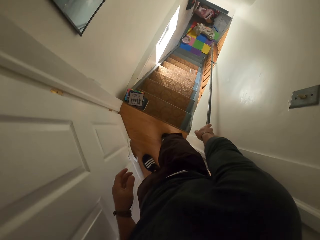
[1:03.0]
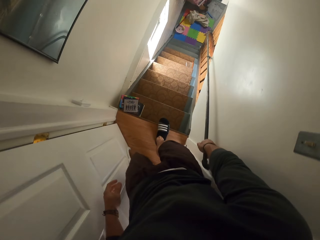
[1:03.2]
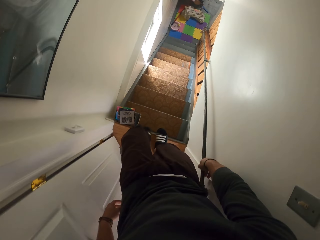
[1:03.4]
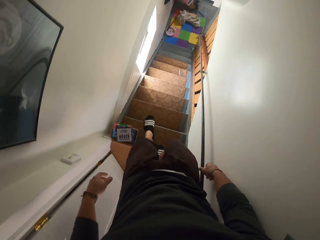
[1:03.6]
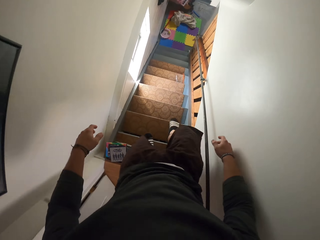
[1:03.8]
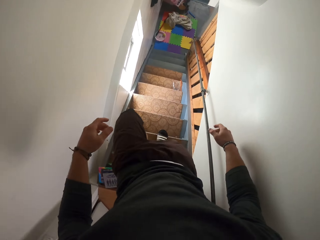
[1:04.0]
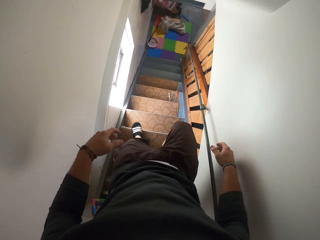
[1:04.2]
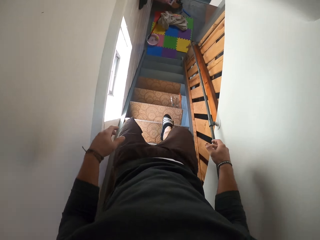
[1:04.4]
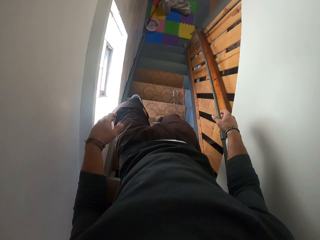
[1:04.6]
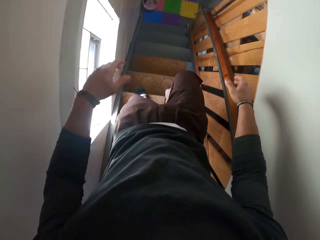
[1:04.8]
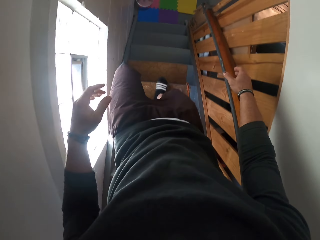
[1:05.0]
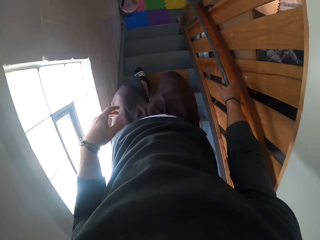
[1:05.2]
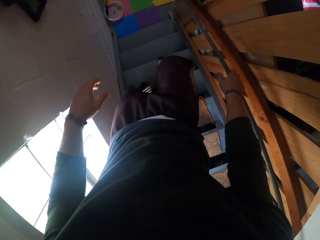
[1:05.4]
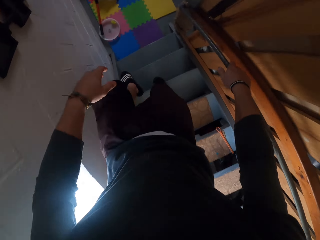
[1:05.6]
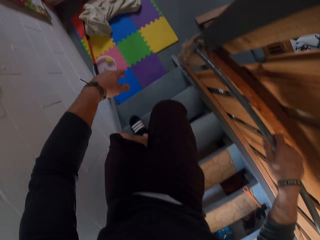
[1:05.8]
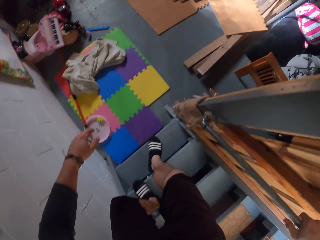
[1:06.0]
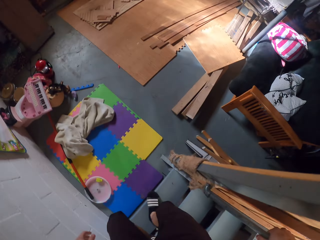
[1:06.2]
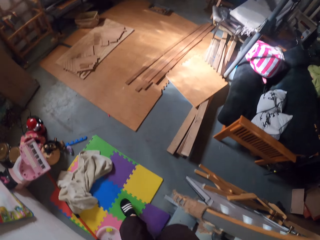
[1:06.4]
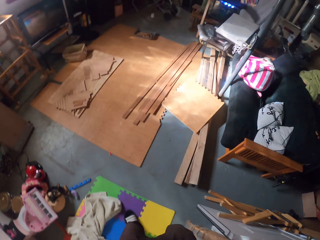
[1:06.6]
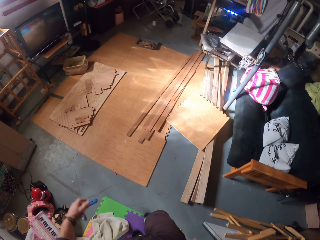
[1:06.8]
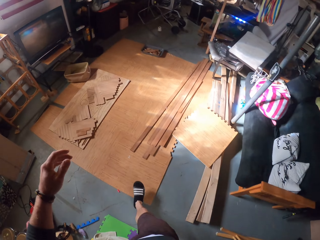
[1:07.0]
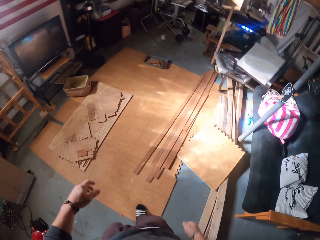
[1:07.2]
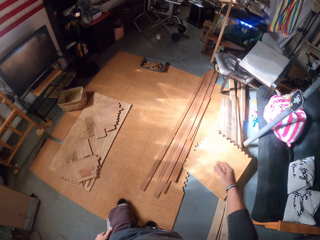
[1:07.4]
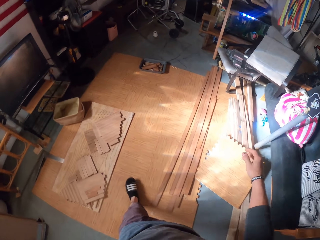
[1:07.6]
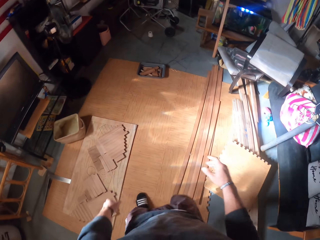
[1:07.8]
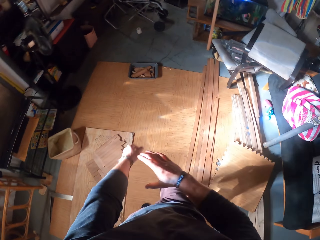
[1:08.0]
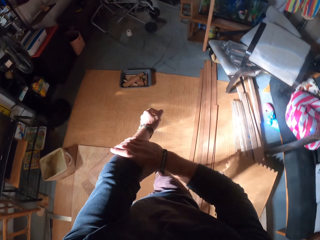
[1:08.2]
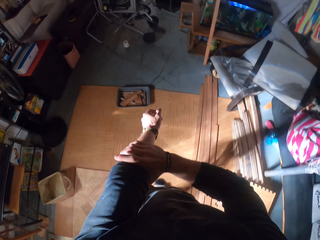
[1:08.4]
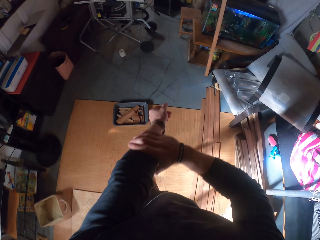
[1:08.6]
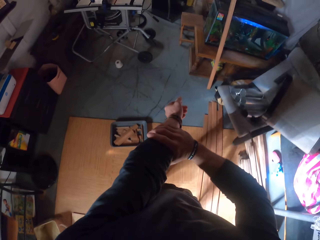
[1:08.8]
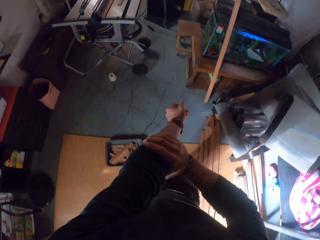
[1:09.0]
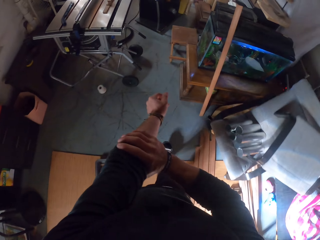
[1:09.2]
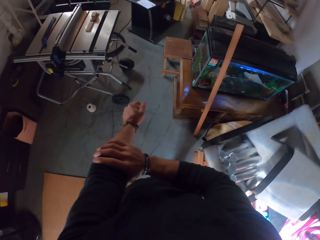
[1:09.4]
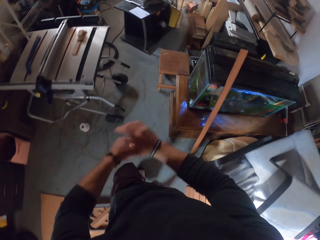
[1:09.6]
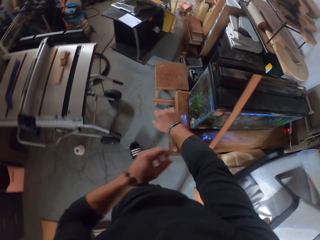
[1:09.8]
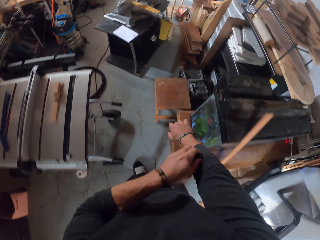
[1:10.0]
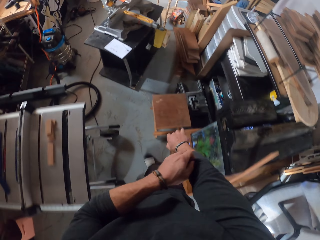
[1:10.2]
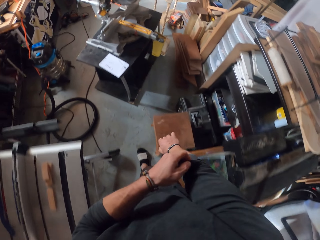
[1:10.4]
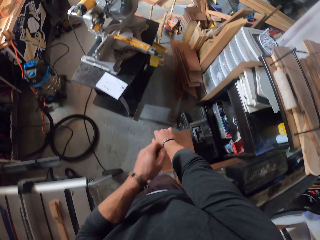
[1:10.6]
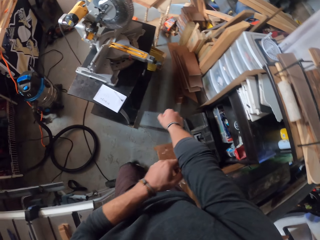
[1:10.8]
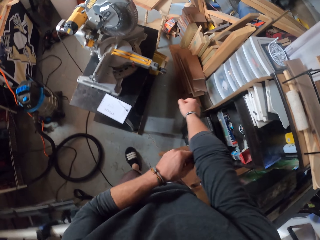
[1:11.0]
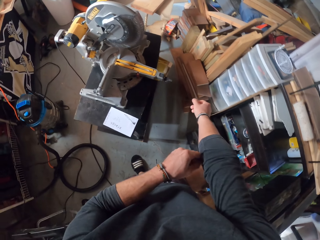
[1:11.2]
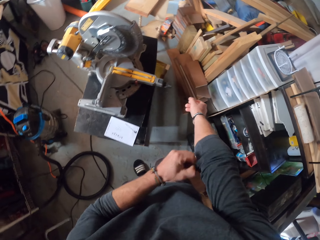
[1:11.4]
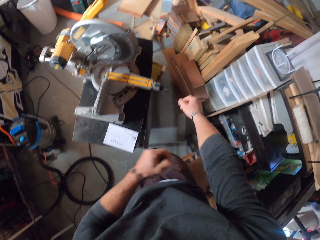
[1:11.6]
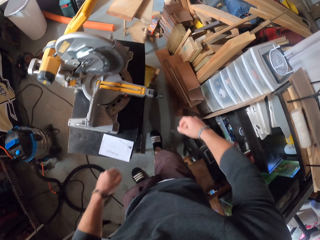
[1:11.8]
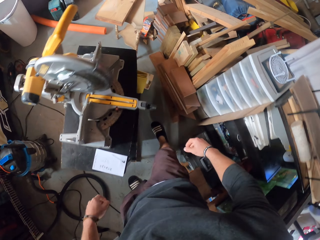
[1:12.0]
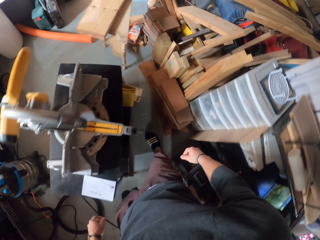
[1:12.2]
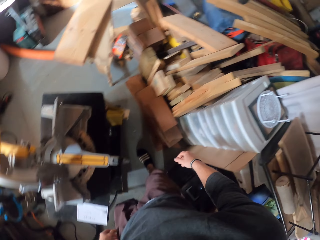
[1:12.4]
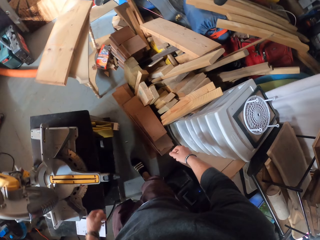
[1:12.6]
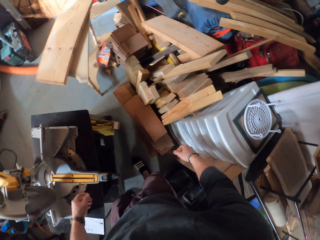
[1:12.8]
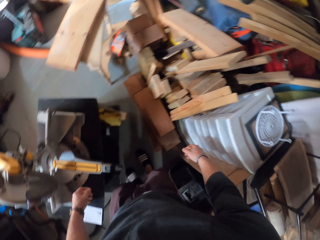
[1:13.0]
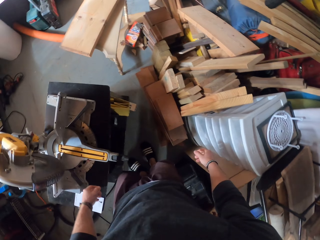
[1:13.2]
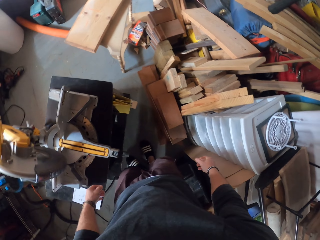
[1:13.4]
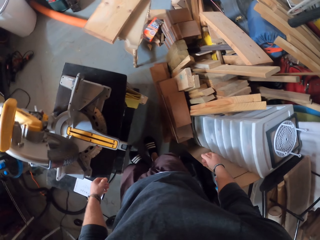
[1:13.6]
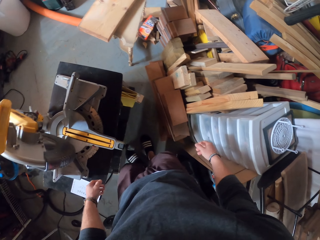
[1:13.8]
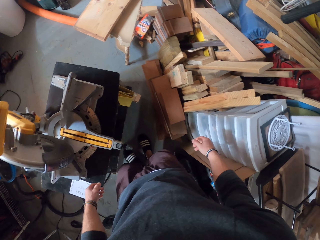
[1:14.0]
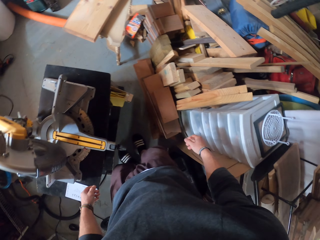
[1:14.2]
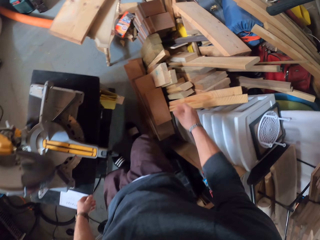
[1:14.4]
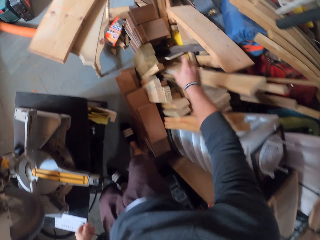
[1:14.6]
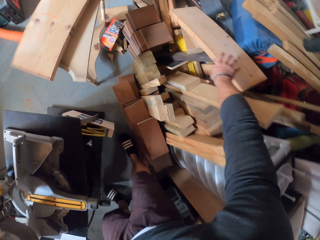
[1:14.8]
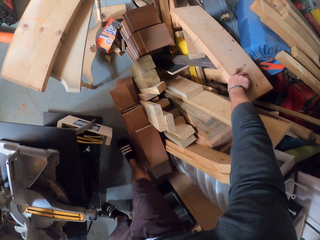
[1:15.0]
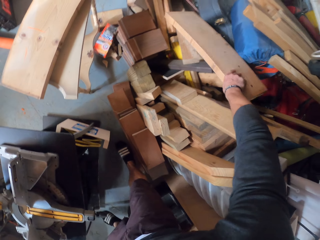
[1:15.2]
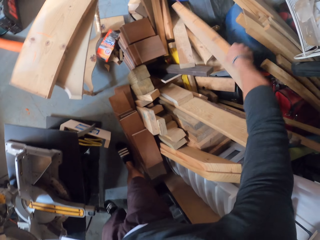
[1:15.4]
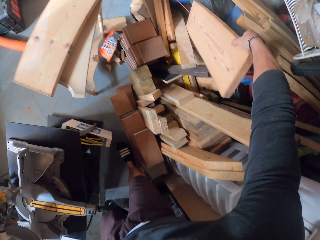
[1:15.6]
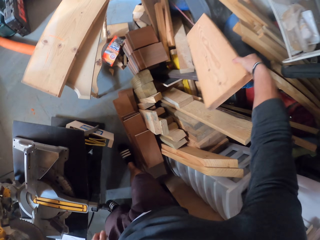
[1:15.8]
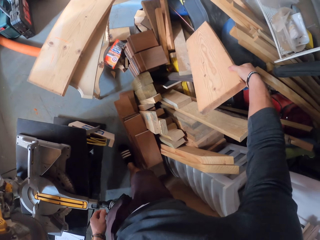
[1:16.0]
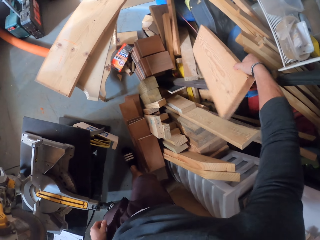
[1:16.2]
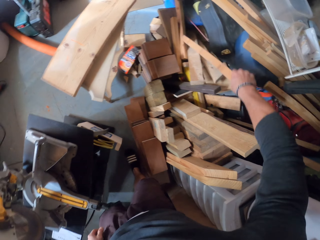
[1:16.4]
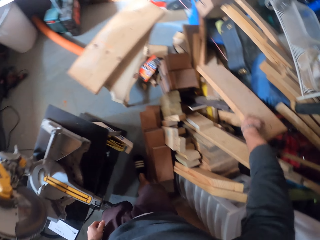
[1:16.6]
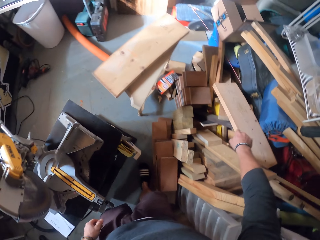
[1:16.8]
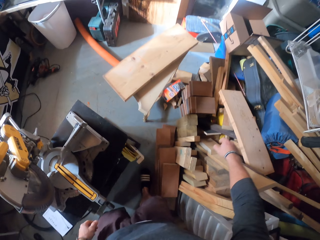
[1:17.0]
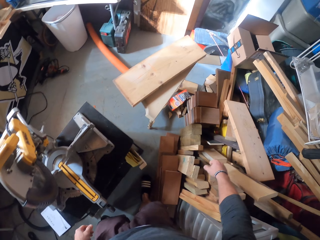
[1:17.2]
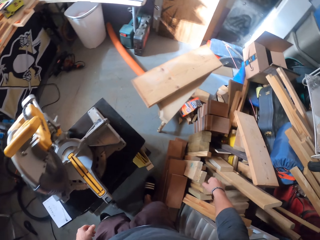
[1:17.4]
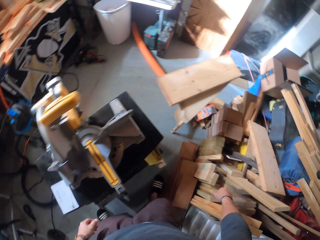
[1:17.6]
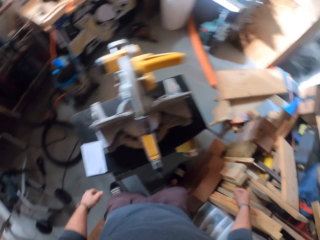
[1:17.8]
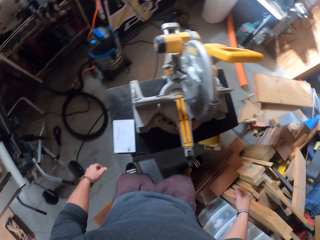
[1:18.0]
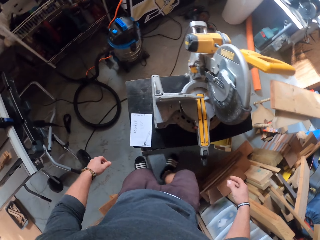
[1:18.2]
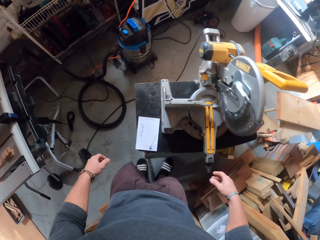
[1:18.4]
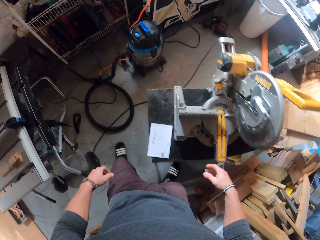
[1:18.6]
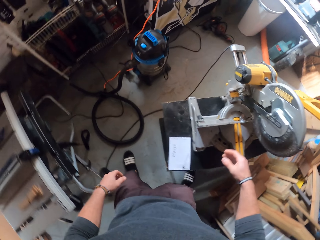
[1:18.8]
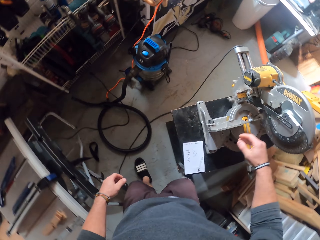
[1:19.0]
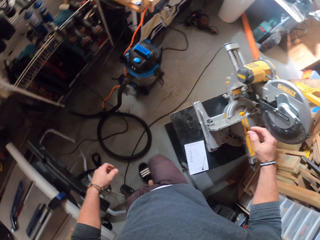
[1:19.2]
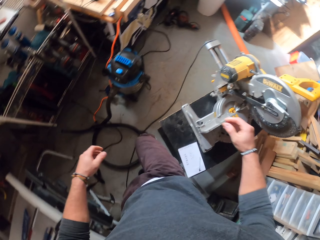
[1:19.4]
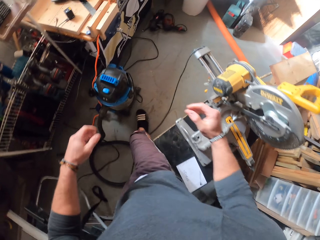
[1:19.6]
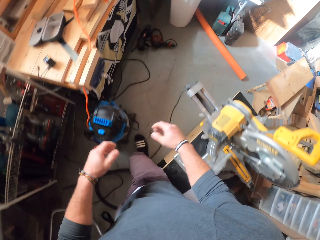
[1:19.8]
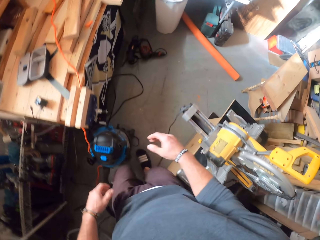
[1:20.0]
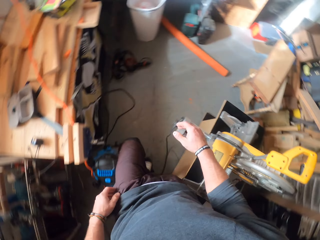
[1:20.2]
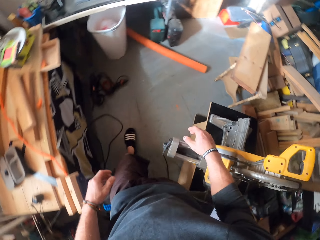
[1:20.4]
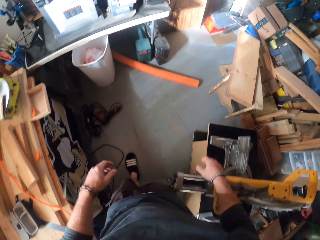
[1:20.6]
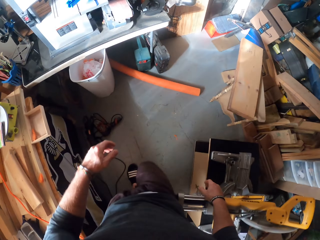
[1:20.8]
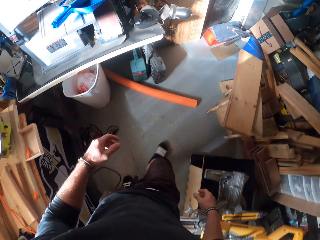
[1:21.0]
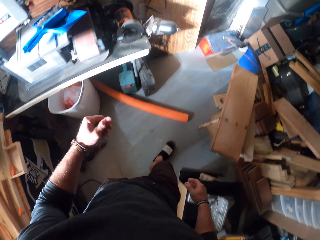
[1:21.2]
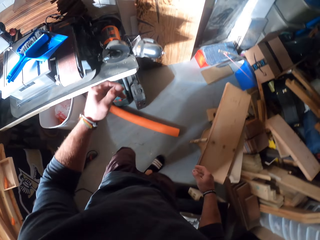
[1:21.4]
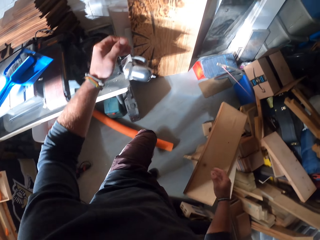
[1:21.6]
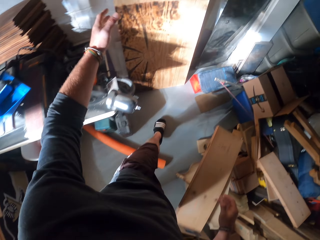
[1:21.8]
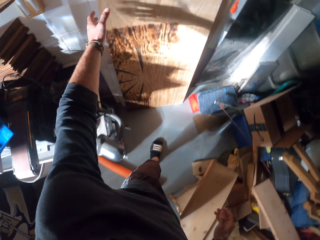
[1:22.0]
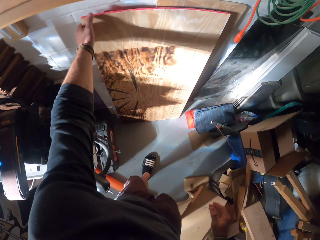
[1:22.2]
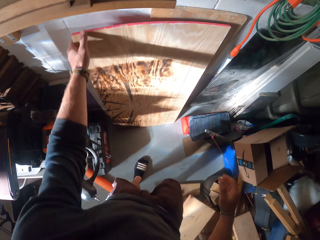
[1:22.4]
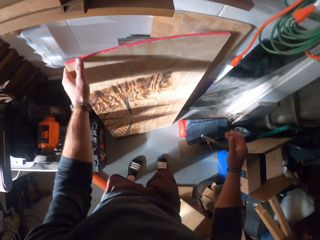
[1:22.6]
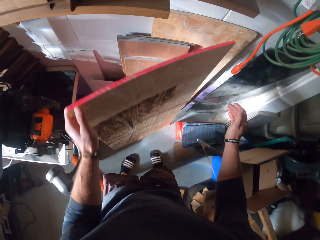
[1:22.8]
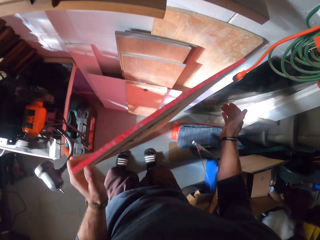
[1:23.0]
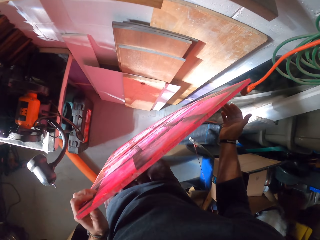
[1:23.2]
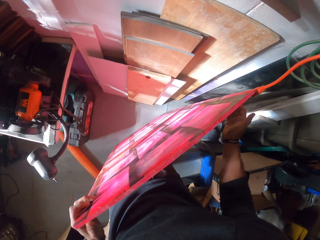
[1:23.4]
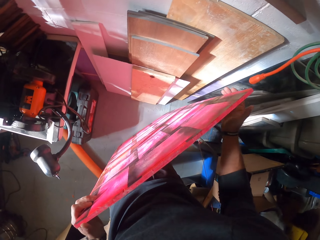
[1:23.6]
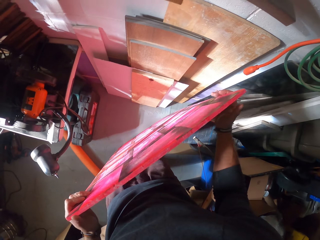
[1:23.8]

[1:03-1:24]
The camera wearer goes down the stairs. He walks around. He rolls up his left sleeve with his right hand. He touches his cloth. He pulls up his right sleeve with his left hand. He grabs a wooden plank from a stack of wooden planks with his right hand. He turns the wooden plank with his right hand. He throws the wooden plank. He walks around. He adjusts a wooden artwork on the floor with his left hand. He picks up the wood.
